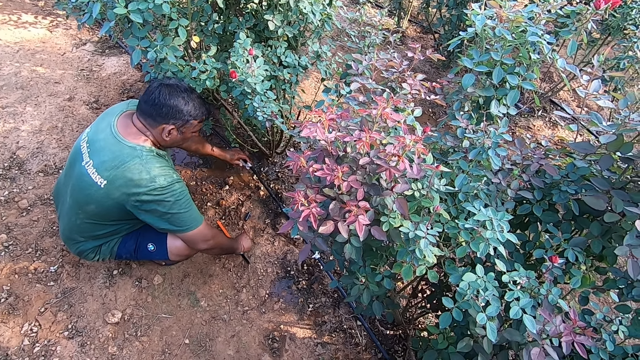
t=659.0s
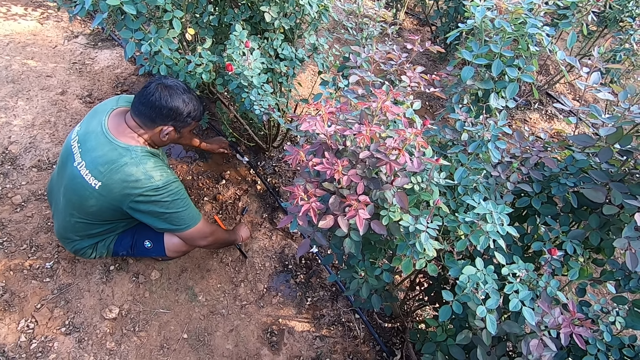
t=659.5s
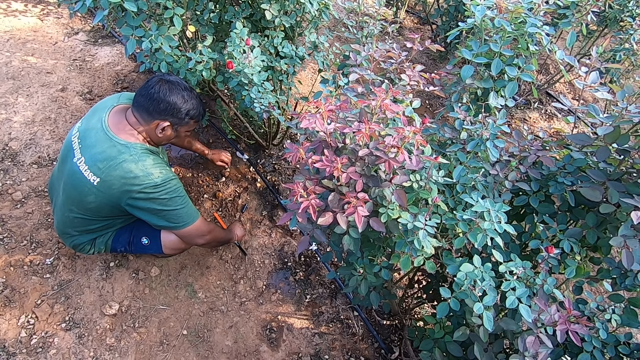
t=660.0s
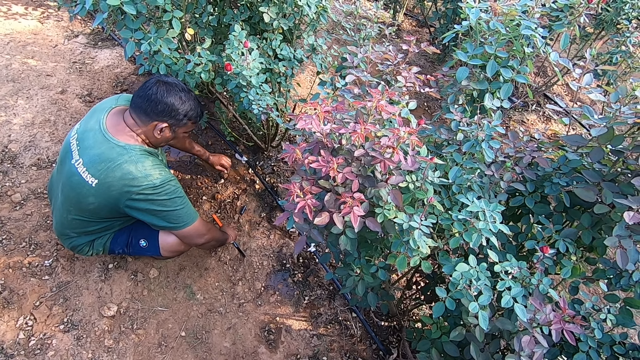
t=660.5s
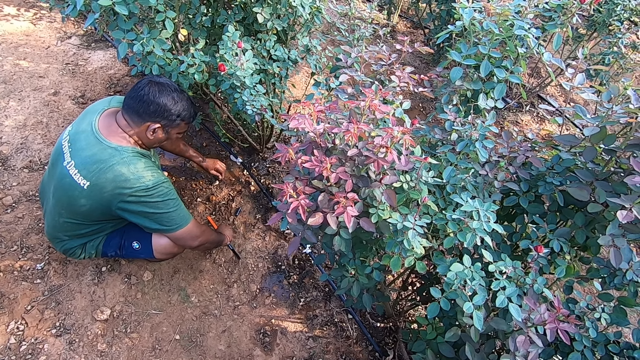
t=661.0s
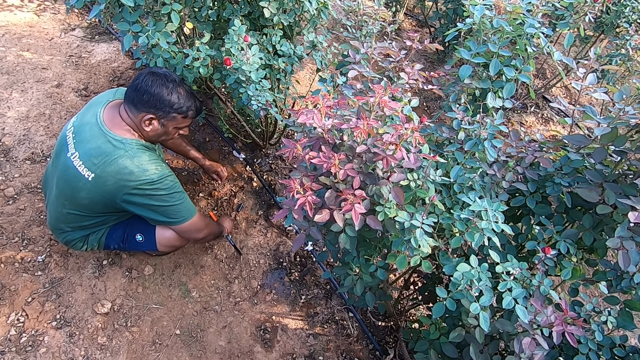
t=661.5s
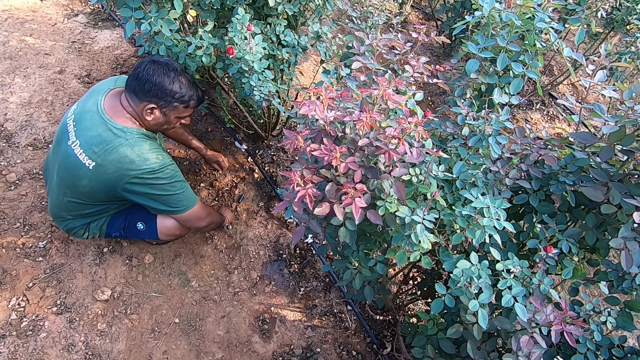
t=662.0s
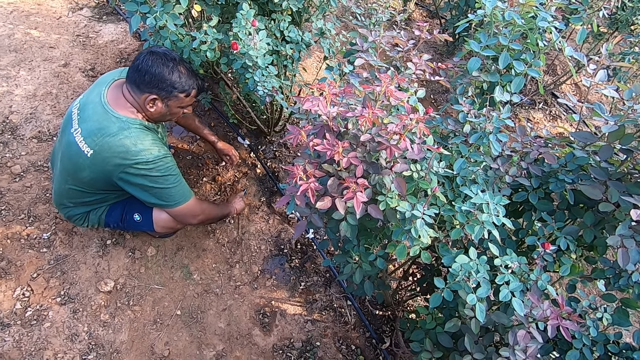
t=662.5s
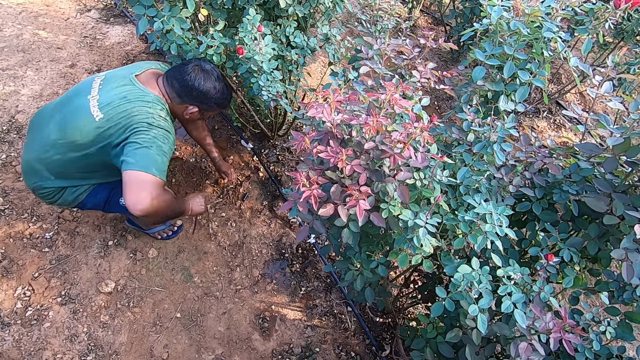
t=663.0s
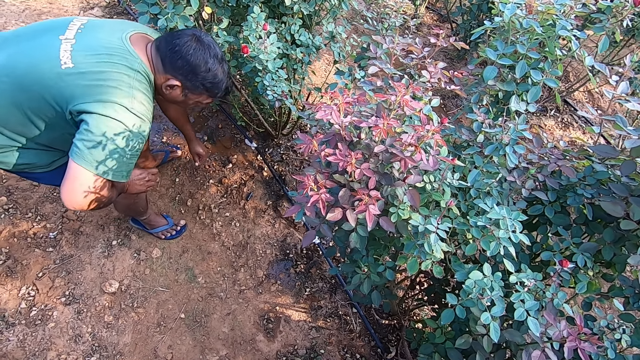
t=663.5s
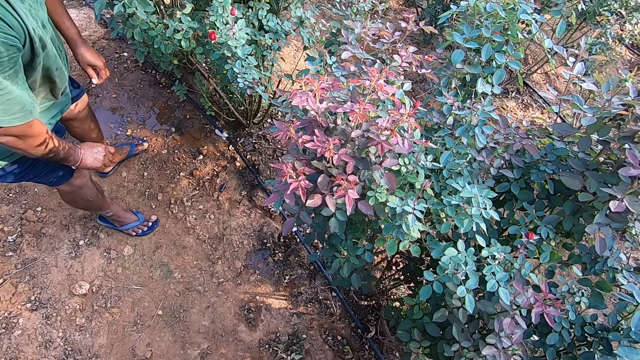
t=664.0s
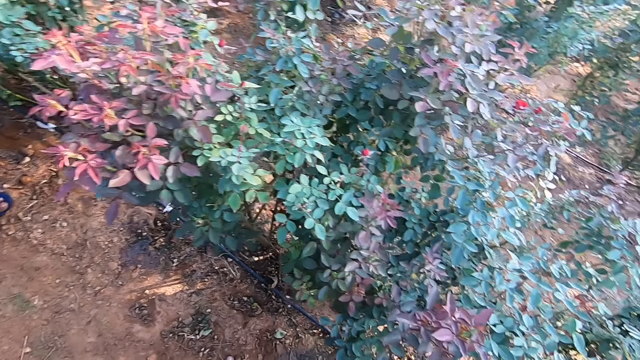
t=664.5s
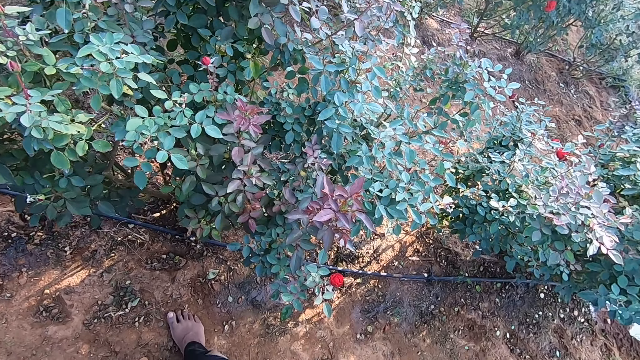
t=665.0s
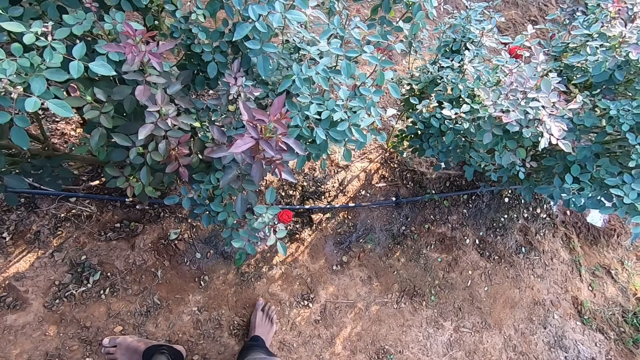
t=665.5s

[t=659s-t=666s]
The man picks up a handsaw from the ground with his right hand.

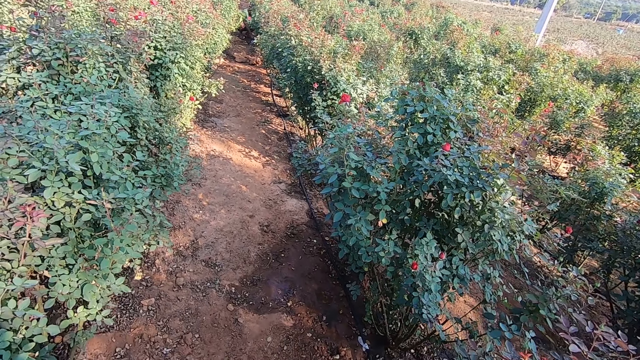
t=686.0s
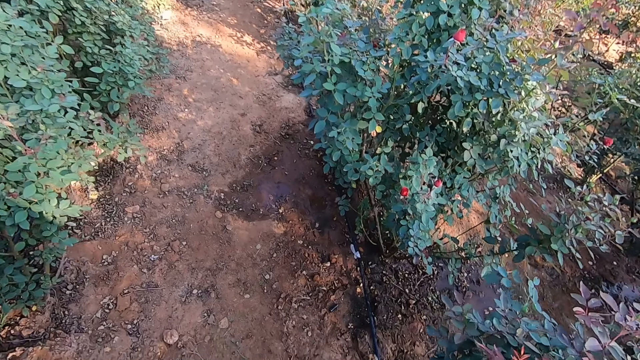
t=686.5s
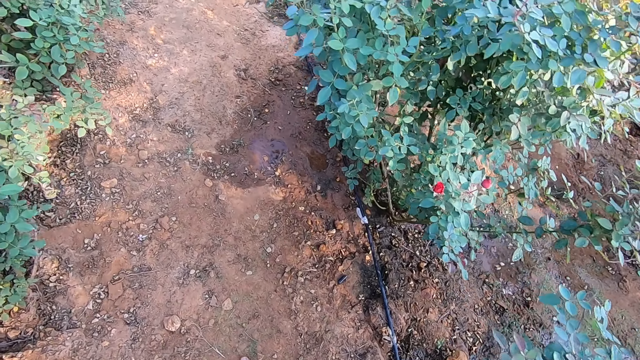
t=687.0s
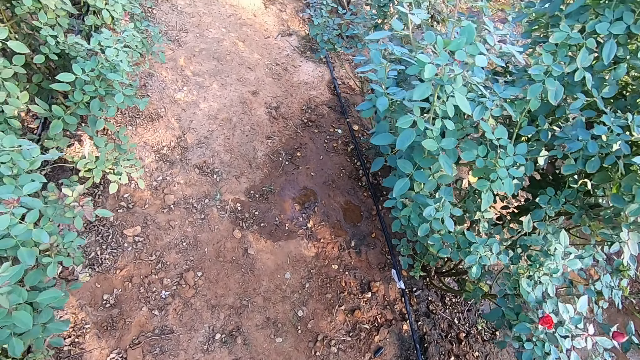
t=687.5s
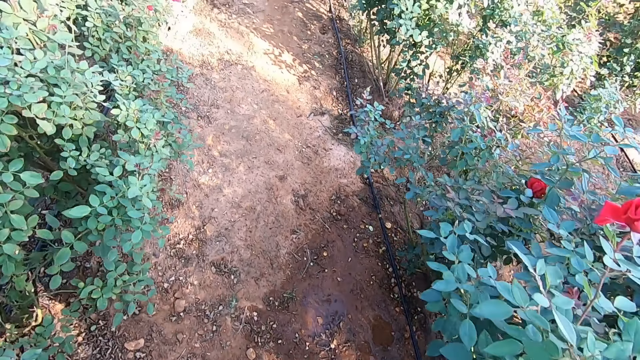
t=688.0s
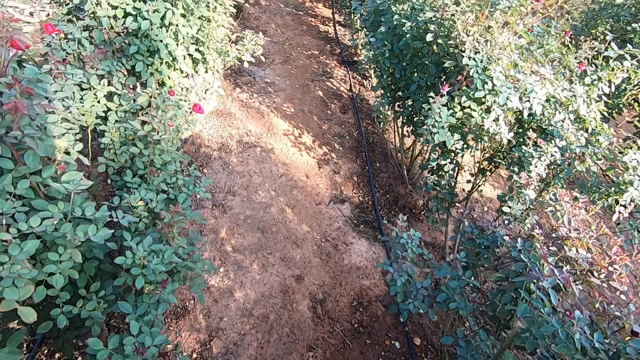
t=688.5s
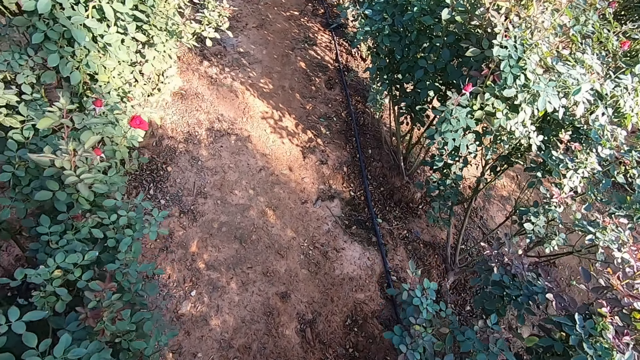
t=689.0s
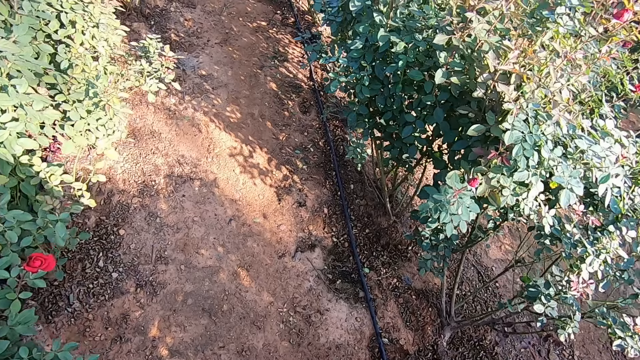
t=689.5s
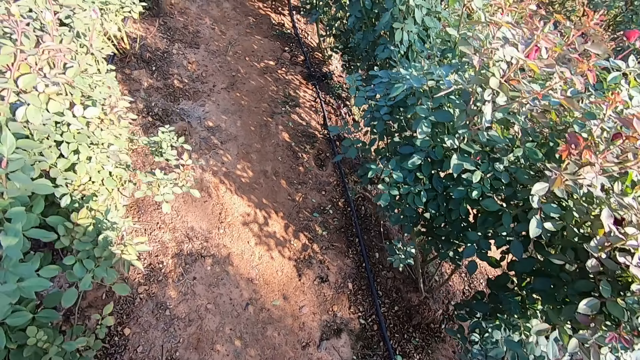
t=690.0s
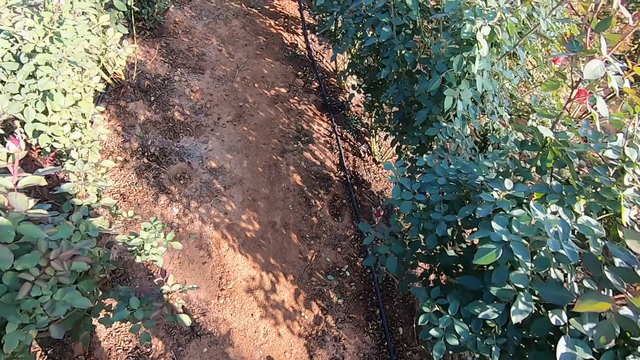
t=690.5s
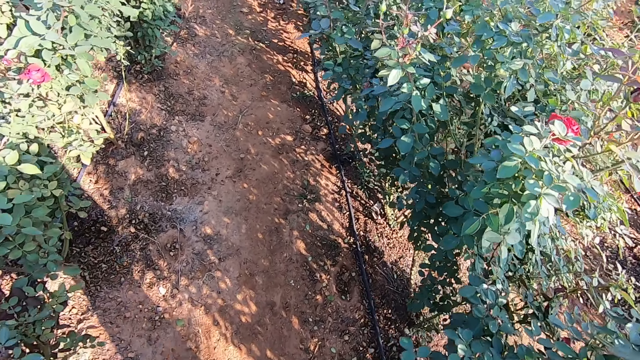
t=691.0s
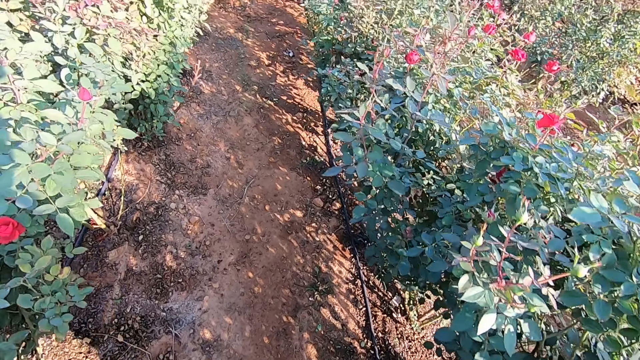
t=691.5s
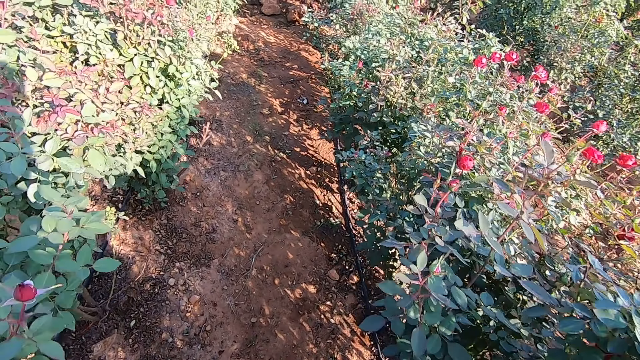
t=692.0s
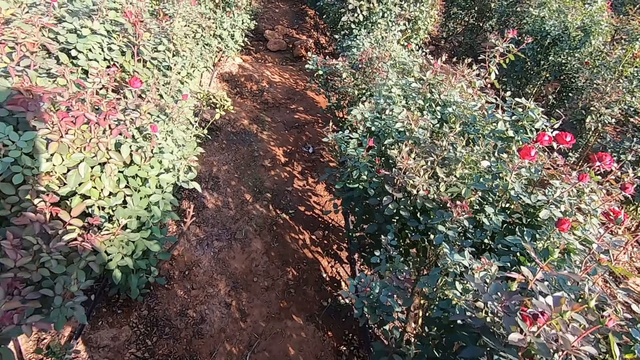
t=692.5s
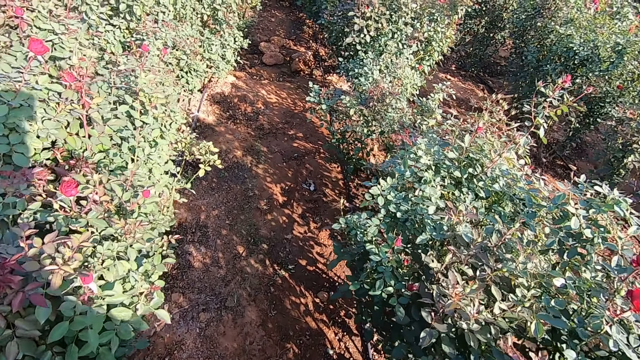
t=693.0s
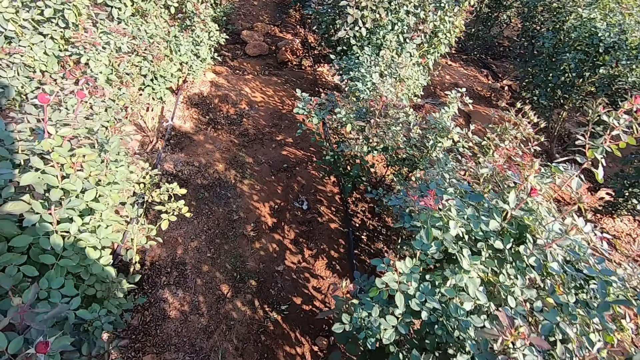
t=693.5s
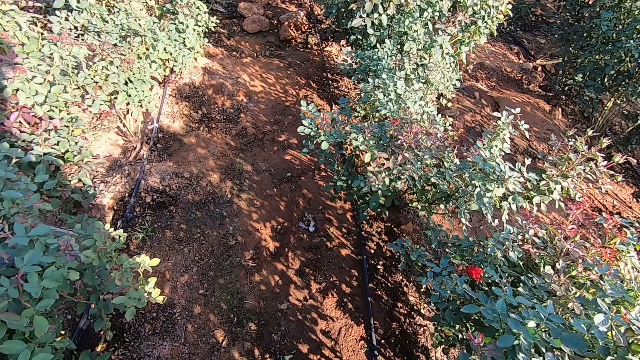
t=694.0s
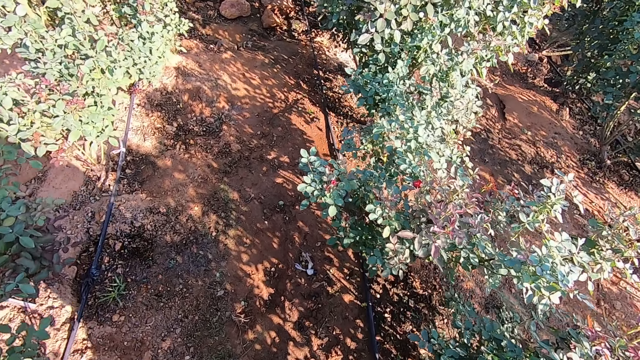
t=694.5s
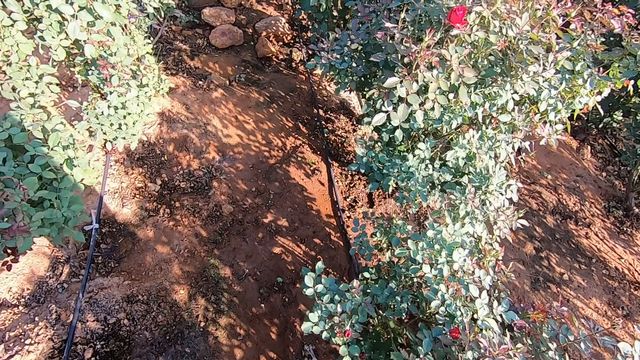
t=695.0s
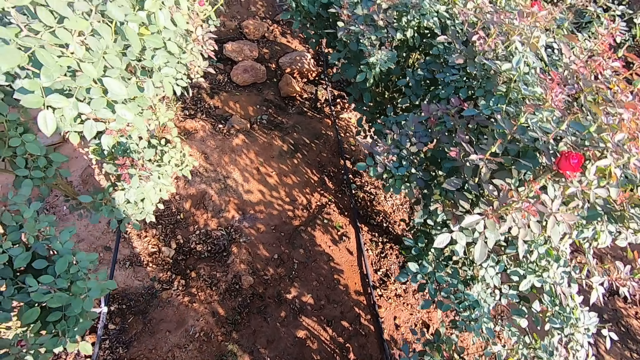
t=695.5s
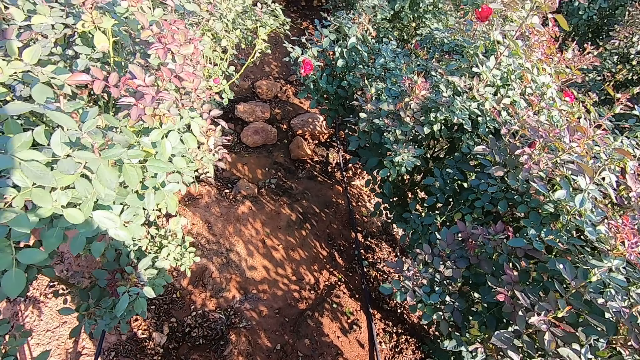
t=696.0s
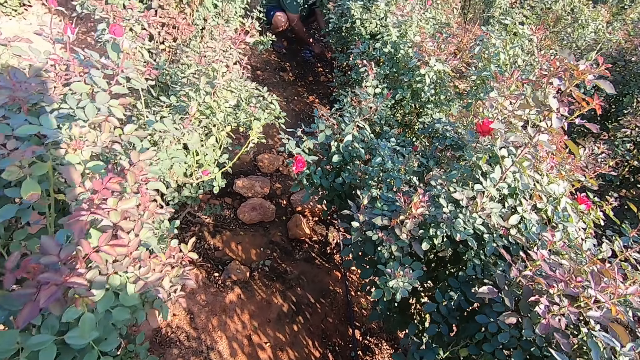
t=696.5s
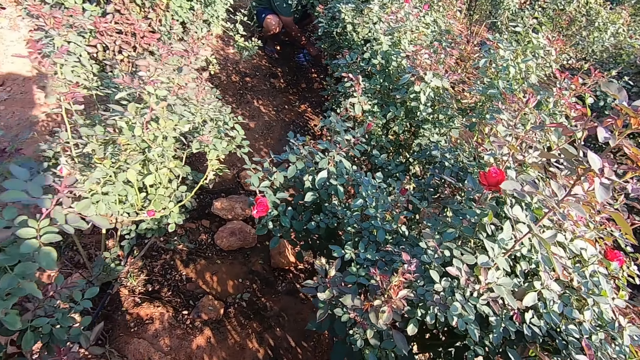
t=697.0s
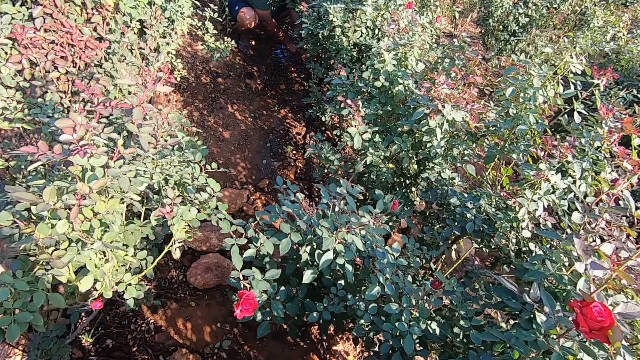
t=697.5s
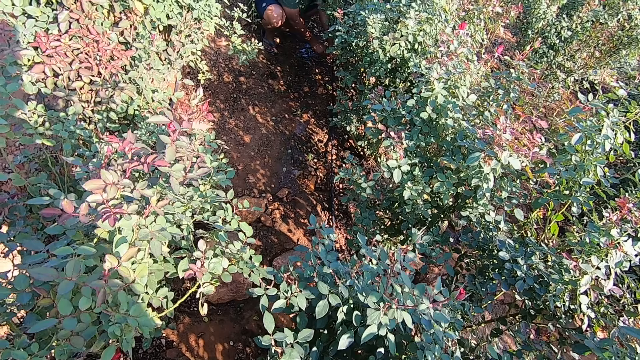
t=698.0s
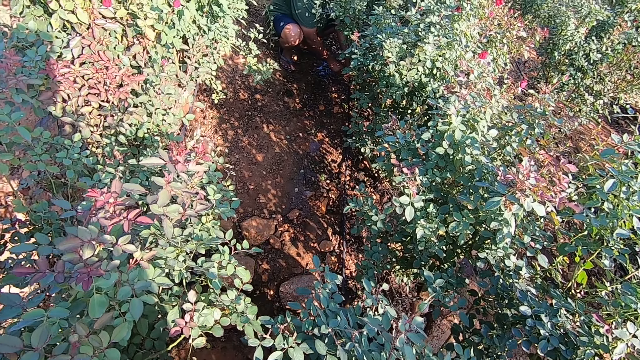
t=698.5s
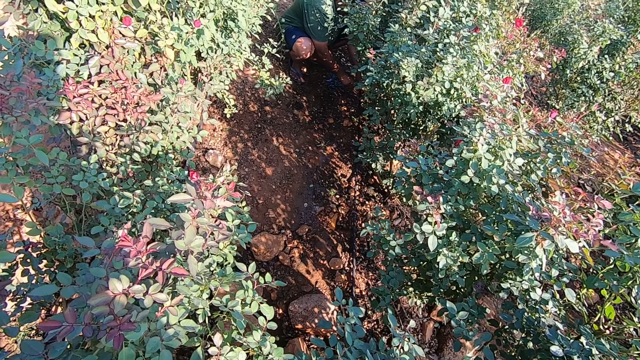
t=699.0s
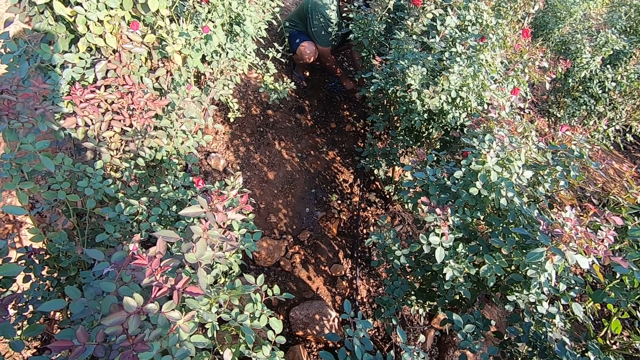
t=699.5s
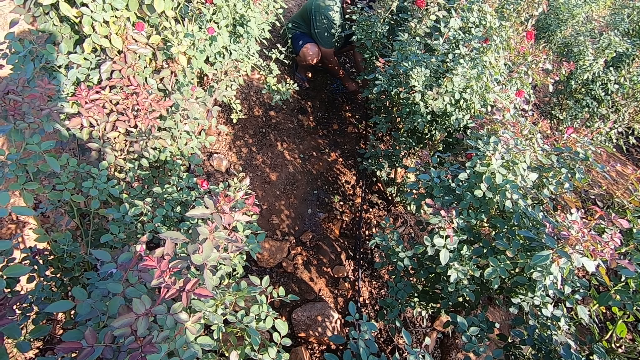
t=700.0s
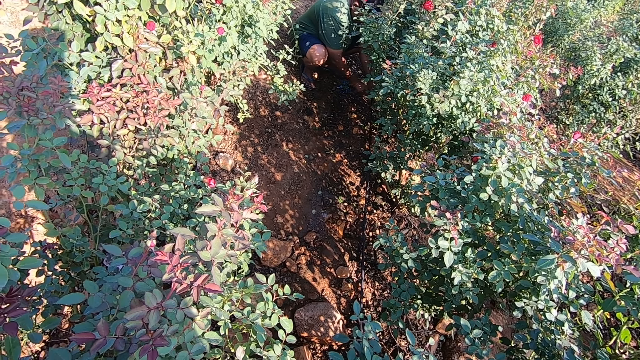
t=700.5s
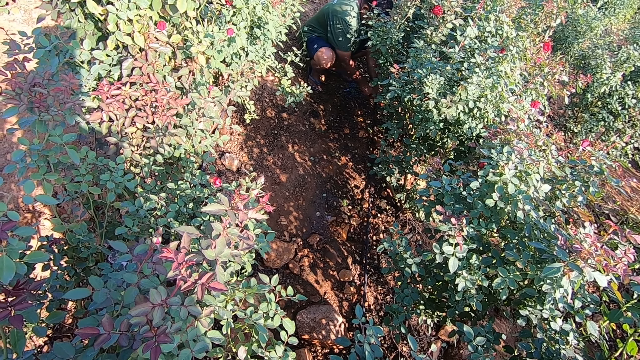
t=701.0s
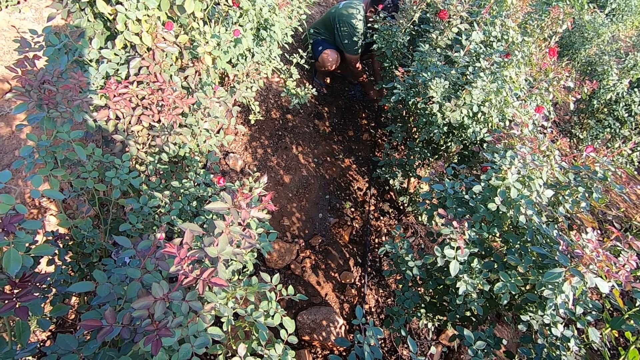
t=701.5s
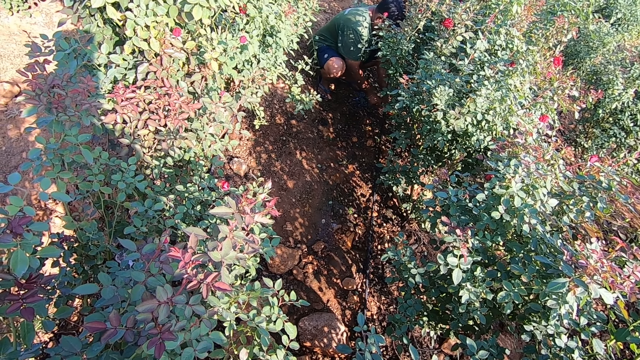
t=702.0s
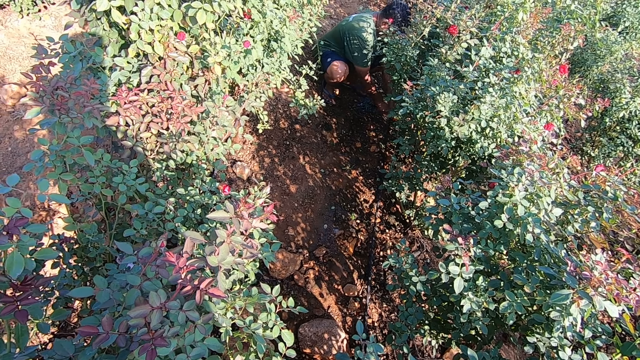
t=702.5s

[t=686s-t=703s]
The camera wearer walks around the farm. They look around. The man cuts a hose on the ground with the hand saw in his right hand.
